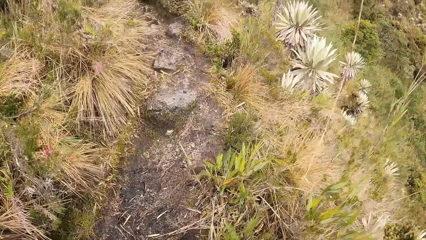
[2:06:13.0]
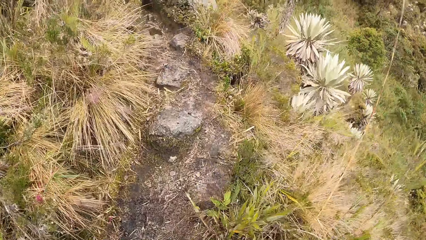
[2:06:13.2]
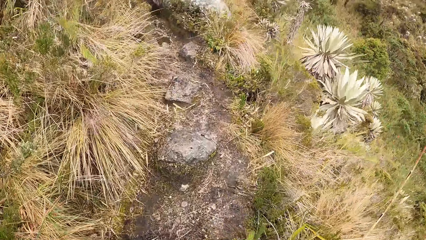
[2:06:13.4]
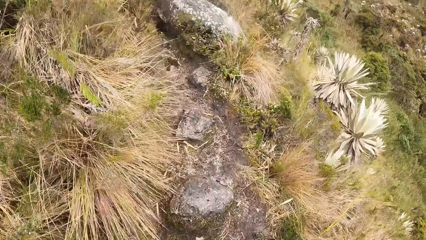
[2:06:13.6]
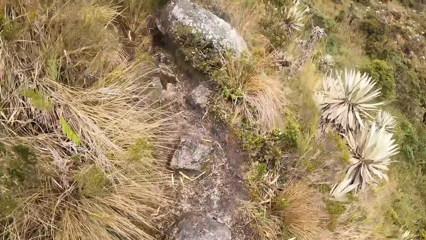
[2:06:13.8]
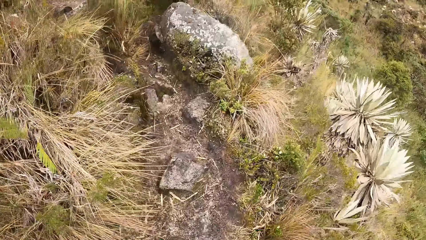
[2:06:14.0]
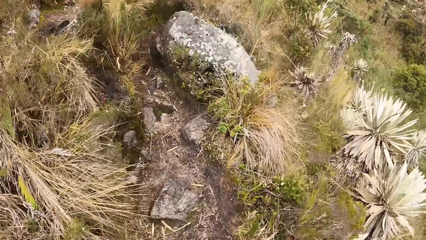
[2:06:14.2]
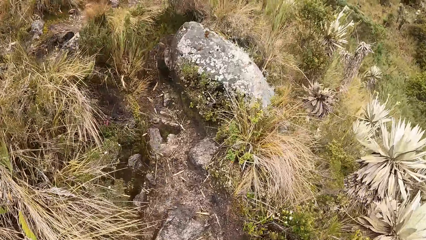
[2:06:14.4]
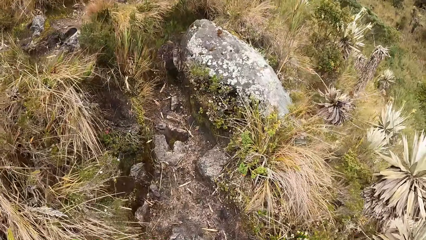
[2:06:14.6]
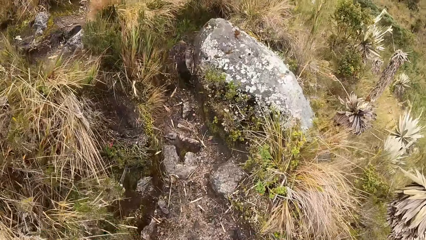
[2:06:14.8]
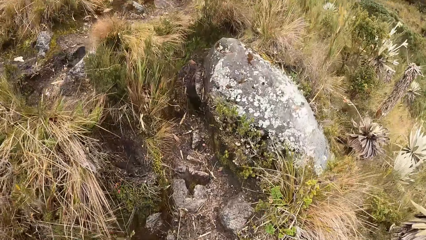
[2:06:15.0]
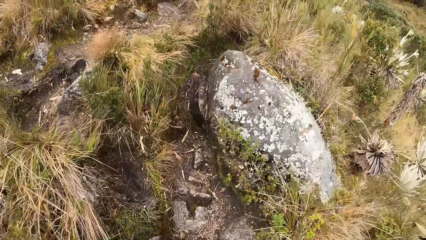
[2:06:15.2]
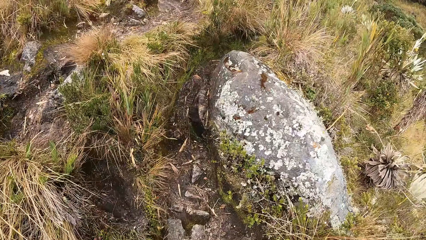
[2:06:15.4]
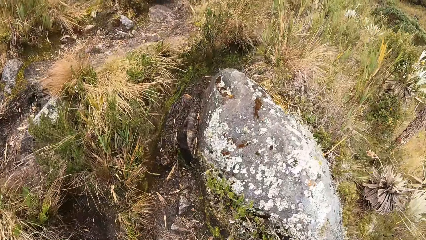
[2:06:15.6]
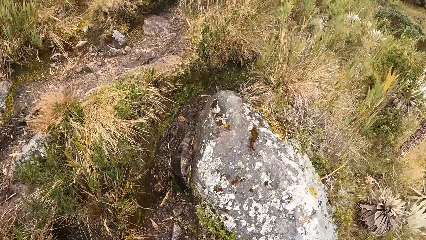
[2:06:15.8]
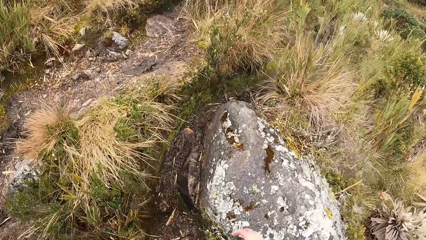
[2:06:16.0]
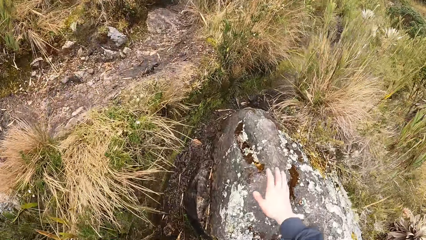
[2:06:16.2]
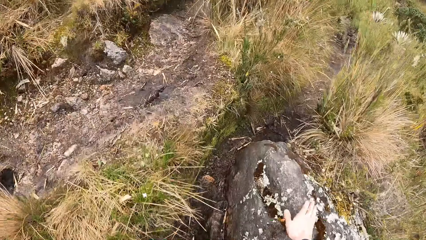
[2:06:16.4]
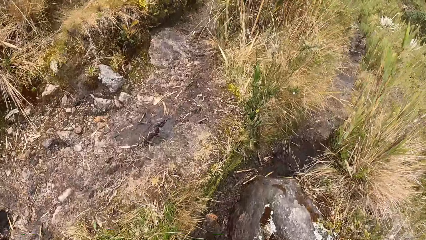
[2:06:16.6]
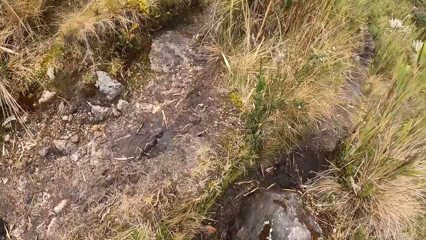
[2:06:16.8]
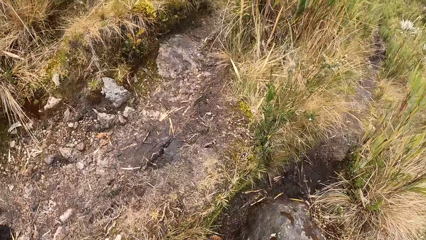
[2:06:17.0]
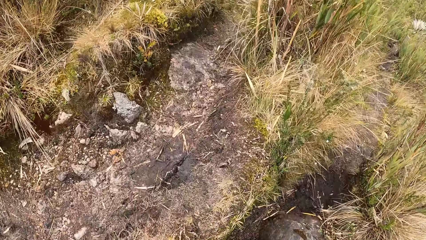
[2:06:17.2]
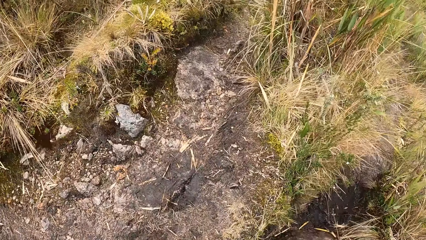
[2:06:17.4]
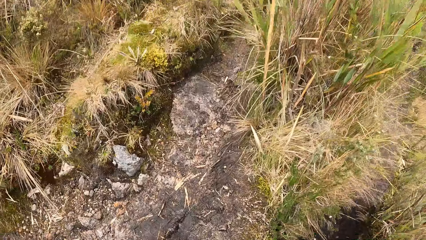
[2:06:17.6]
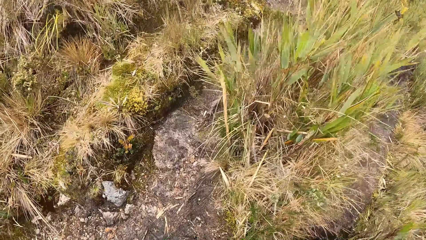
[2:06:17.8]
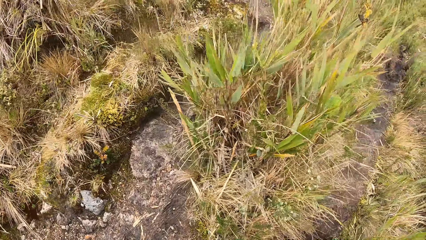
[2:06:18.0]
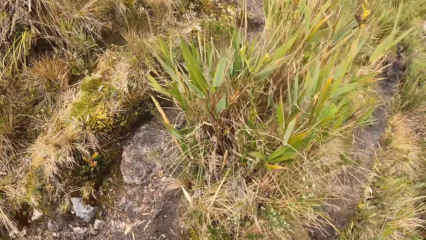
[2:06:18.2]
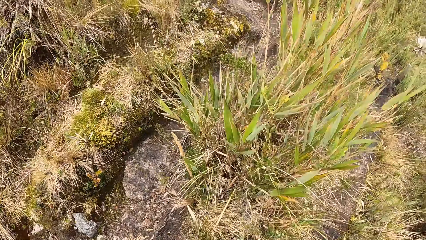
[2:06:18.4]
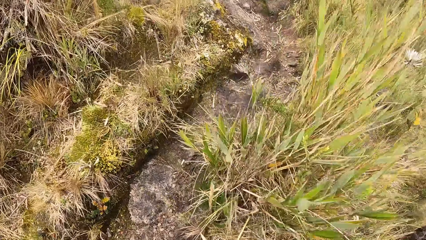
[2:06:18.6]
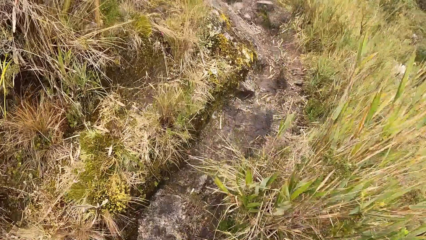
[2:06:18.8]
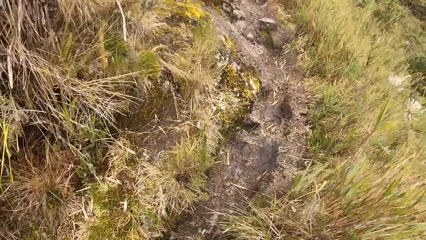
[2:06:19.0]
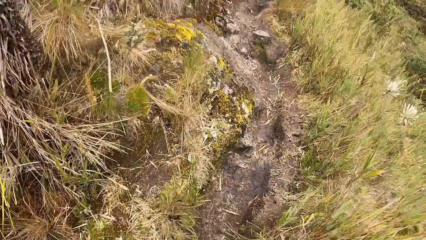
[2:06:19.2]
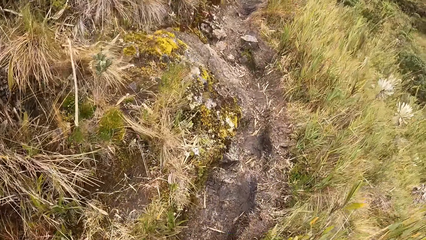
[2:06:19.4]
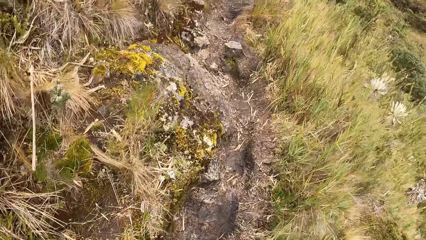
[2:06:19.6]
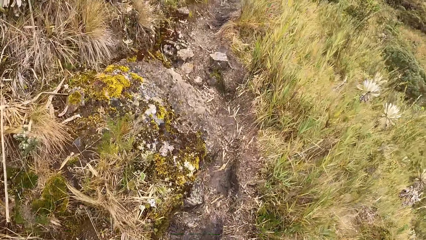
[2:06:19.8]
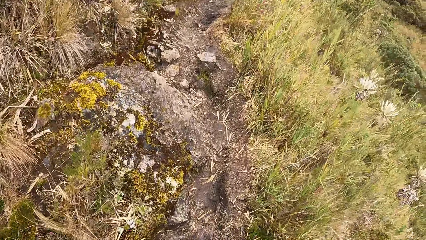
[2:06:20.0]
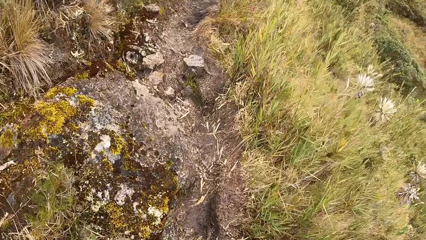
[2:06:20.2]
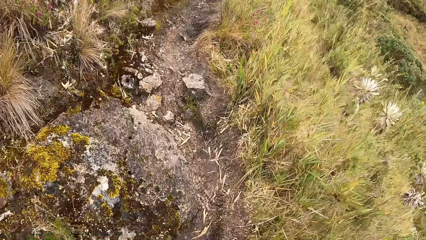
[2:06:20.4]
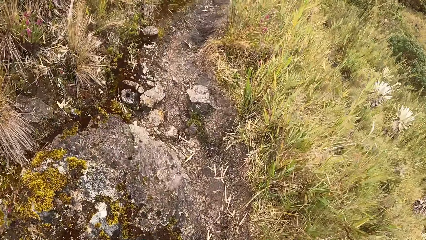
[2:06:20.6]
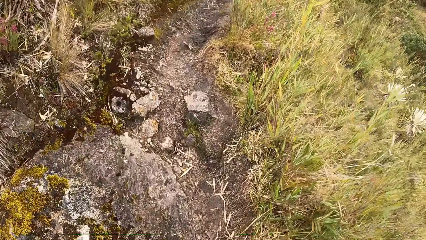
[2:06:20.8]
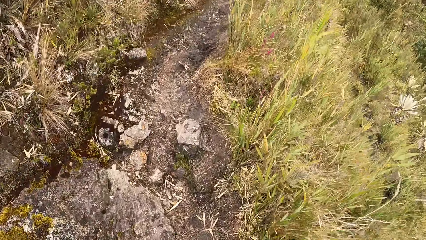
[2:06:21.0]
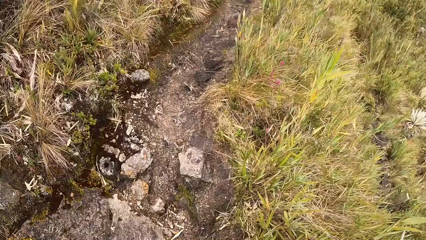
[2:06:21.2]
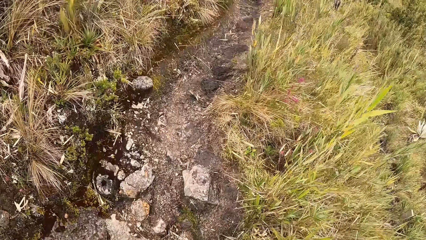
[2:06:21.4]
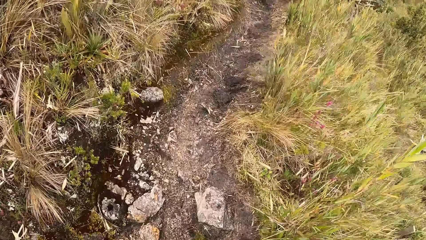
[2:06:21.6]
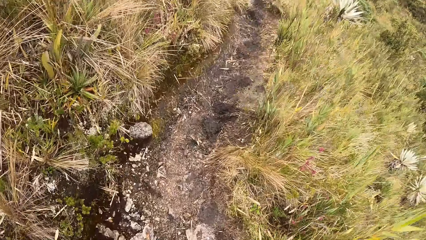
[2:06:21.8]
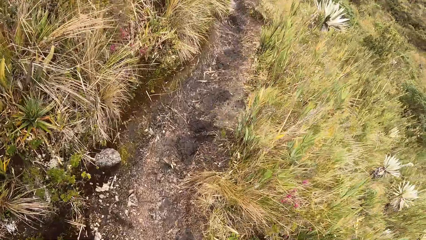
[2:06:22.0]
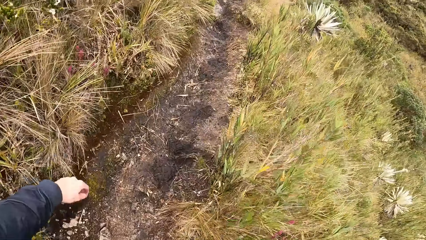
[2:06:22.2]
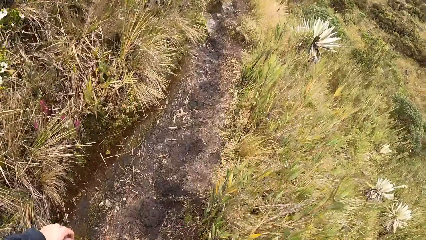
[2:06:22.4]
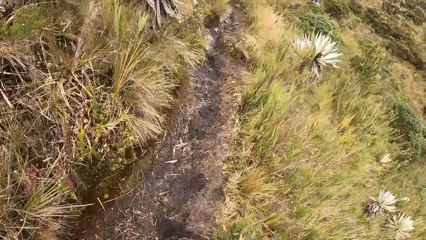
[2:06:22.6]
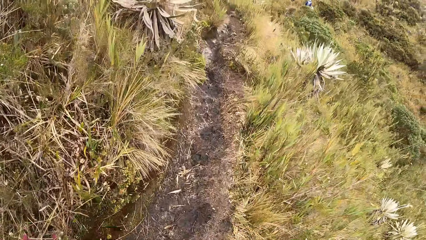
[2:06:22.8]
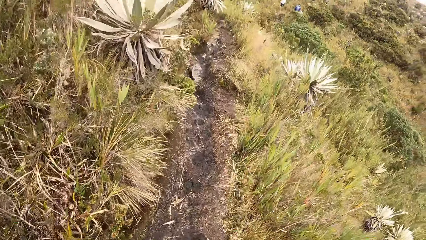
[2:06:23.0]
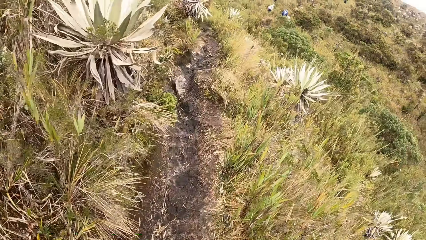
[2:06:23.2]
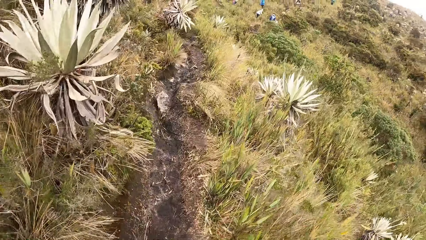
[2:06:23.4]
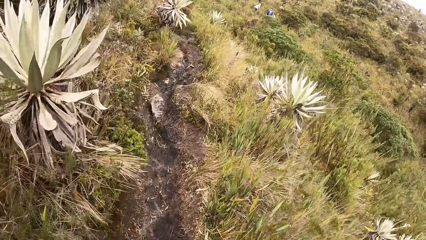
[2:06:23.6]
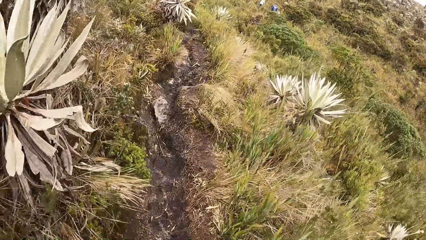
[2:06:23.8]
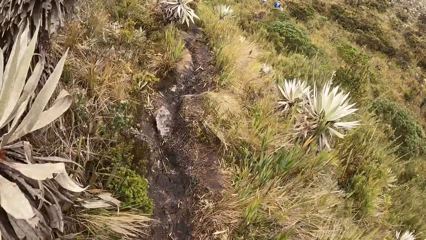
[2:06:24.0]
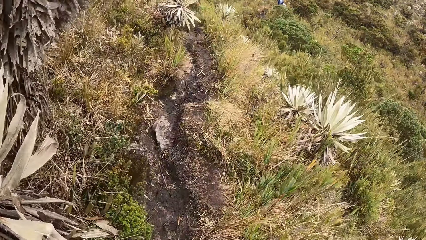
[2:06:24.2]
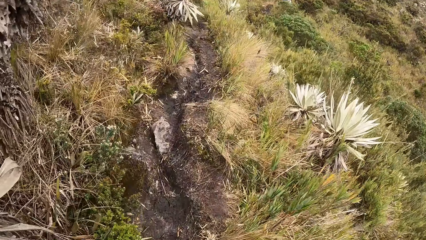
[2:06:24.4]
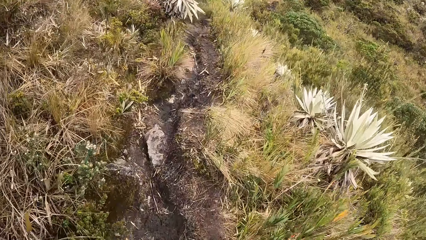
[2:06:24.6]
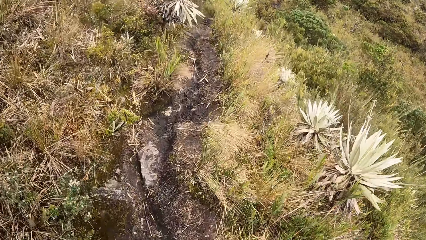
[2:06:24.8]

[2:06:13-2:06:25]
The camera wearer walks. He places his right hand on a piece of rock. He walks through the narrow path.

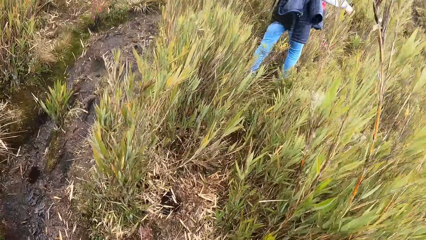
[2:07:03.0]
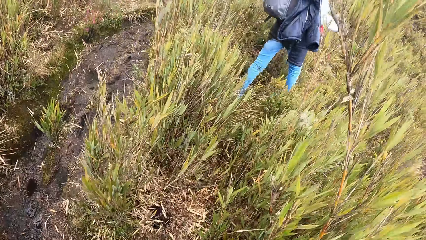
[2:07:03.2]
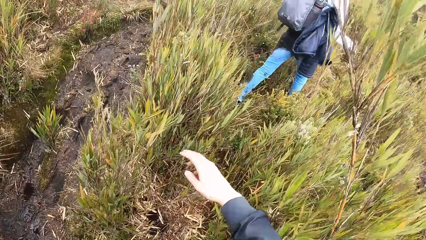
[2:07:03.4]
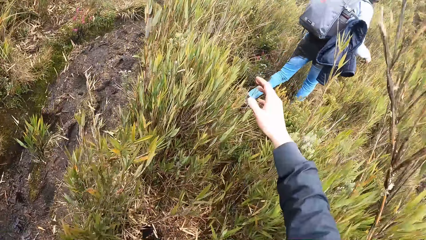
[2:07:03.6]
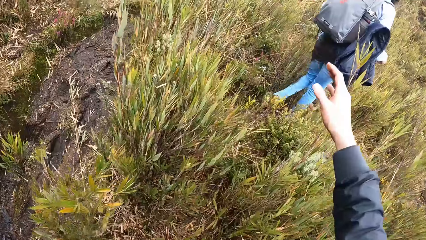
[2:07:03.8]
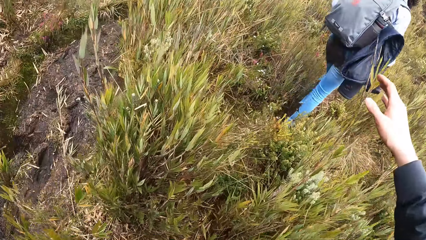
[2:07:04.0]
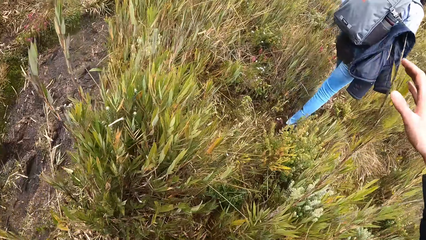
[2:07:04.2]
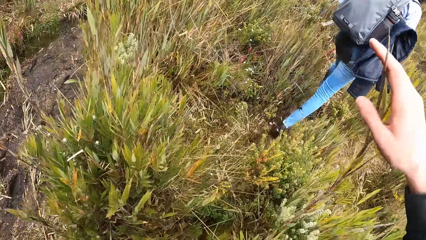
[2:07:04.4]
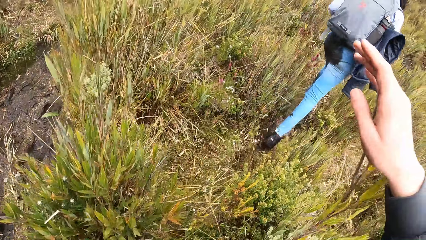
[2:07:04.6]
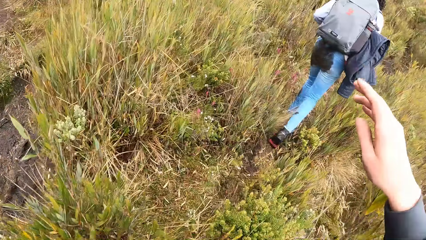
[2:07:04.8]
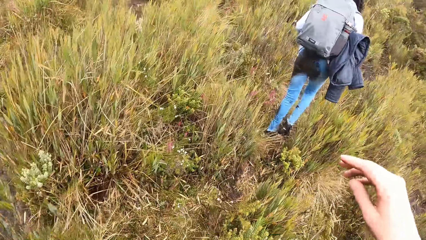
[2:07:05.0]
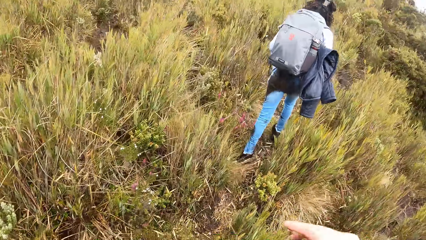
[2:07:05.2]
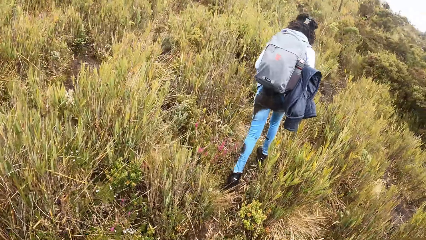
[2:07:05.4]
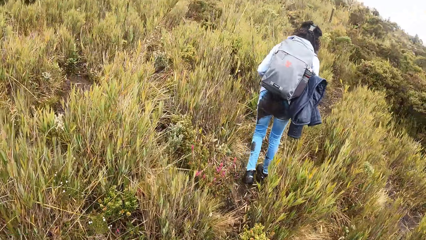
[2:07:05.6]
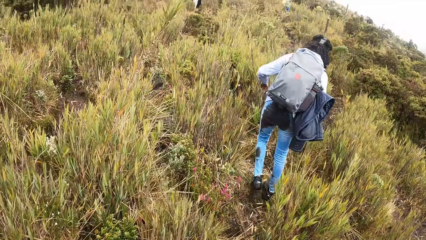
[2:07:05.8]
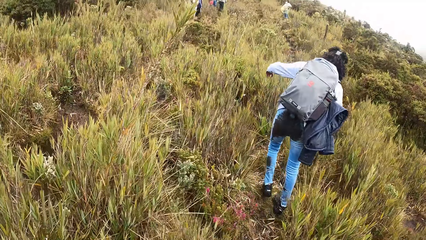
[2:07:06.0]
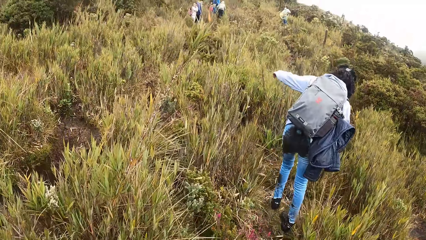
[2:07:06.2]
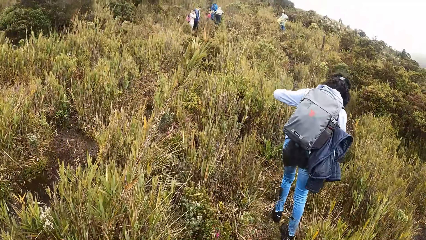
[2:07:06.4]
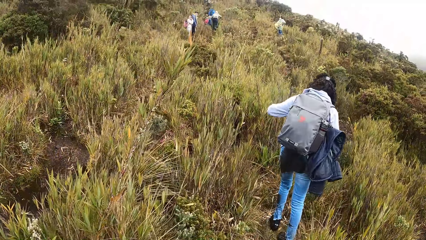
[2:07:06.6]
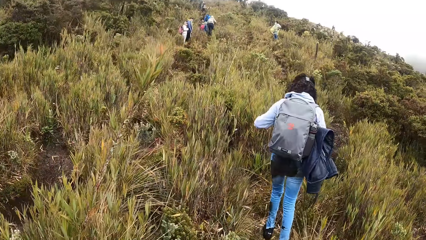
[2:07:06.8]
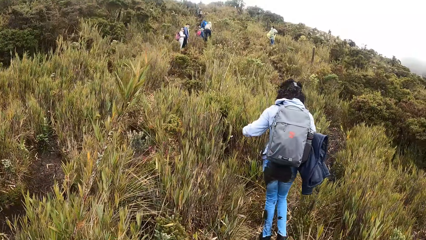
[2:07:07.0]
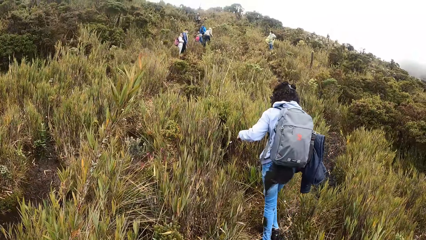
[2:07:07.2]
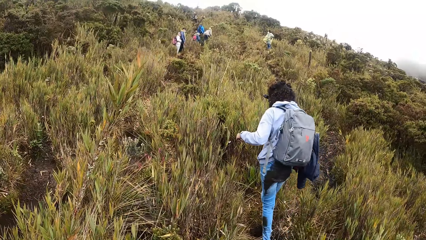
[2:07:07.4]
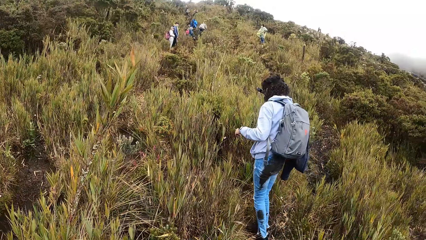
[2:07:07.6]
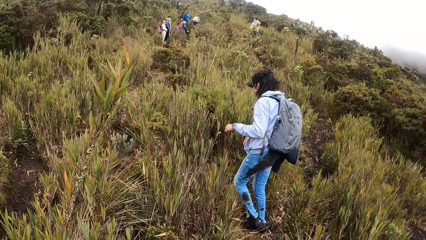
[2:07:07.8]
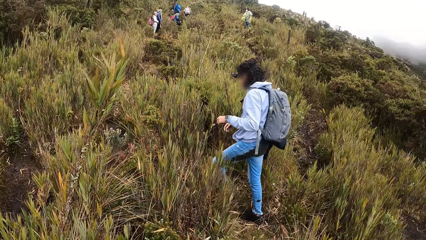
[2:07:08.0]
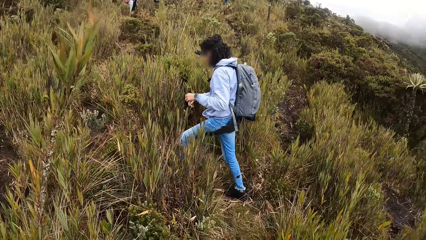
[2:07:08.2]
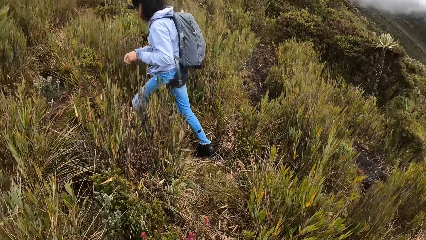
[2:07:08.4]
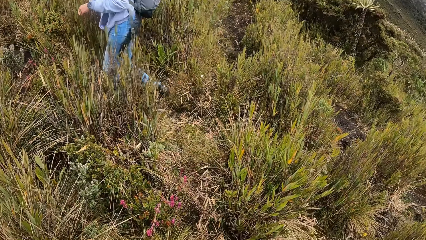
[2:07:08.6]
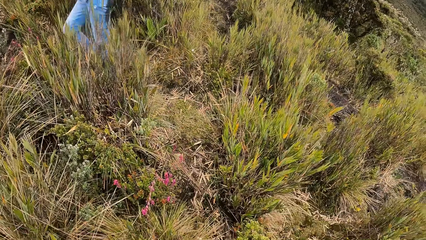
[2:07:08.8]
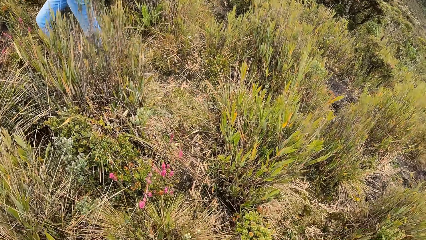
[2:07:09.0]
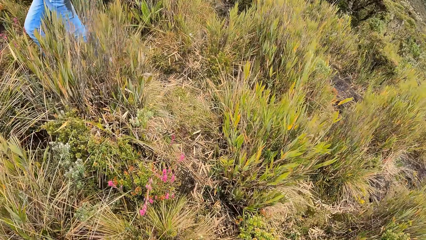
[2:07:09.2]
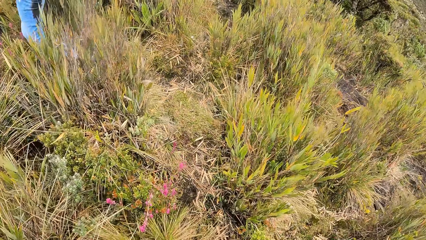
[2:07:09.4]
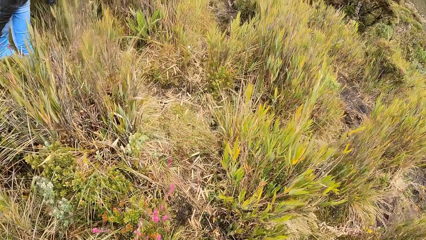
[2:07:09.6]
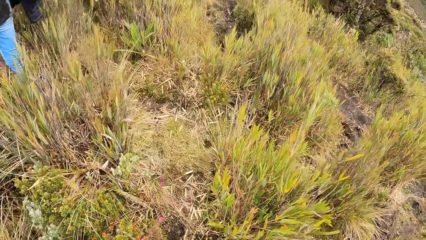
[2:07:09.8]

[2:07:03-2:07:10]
The camera wearer pushes the long grass aside with his right hand.
